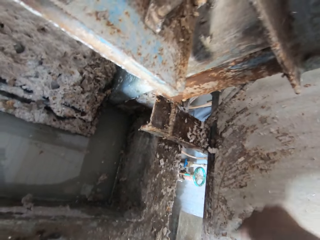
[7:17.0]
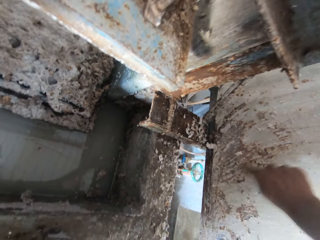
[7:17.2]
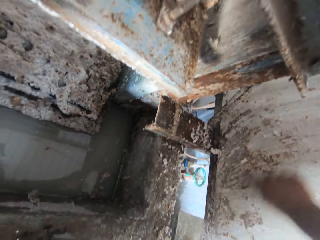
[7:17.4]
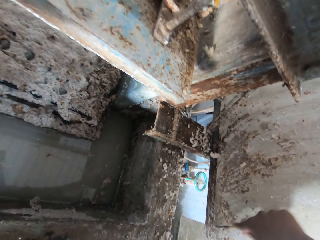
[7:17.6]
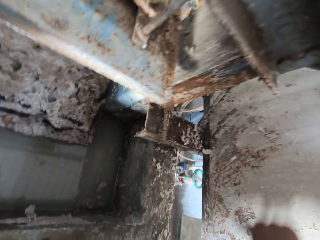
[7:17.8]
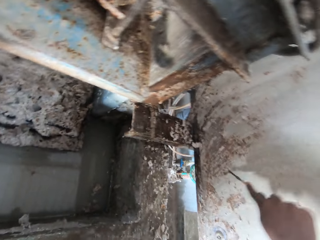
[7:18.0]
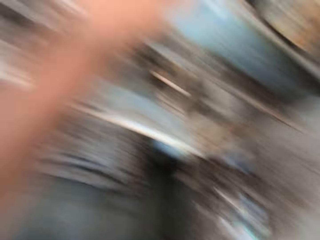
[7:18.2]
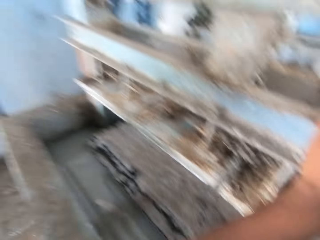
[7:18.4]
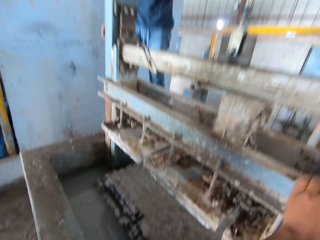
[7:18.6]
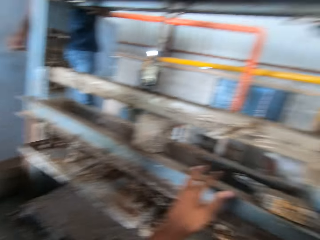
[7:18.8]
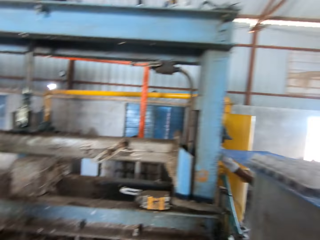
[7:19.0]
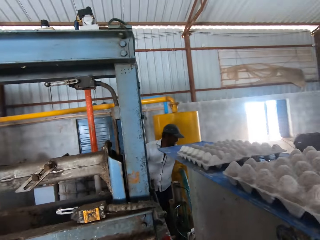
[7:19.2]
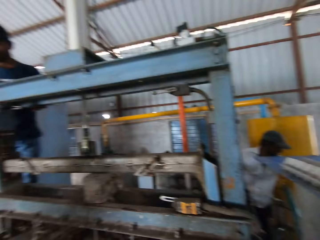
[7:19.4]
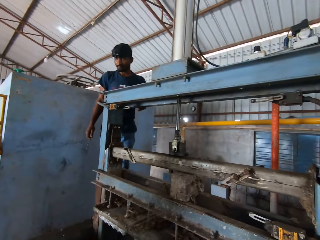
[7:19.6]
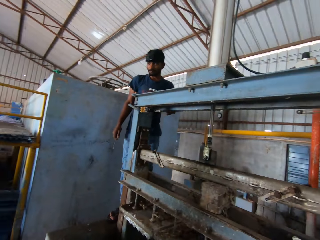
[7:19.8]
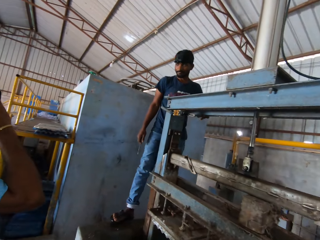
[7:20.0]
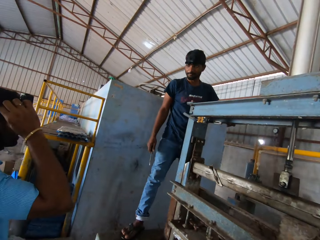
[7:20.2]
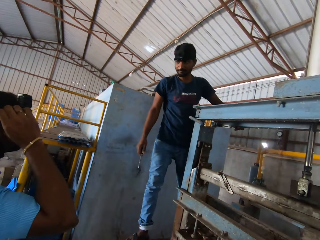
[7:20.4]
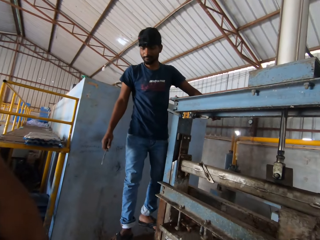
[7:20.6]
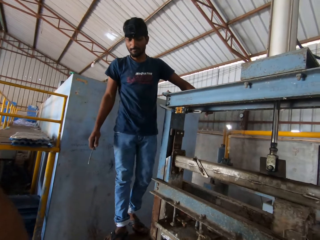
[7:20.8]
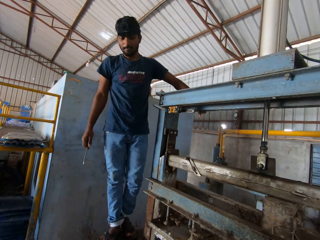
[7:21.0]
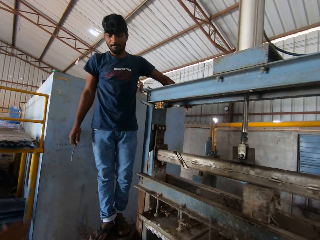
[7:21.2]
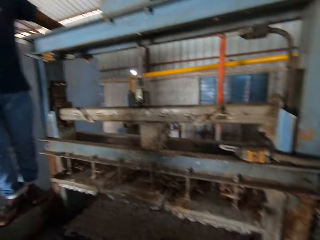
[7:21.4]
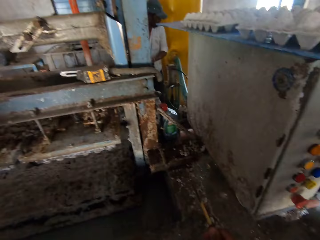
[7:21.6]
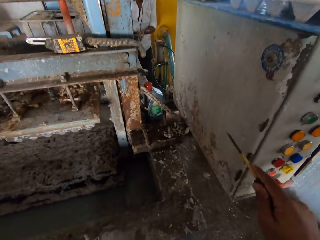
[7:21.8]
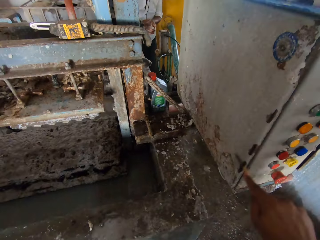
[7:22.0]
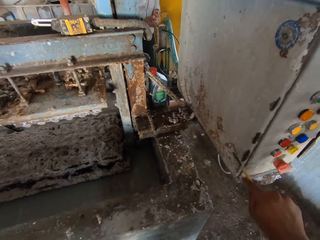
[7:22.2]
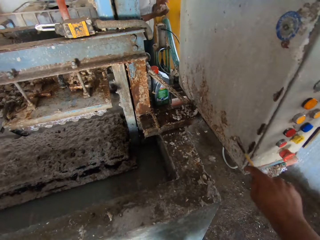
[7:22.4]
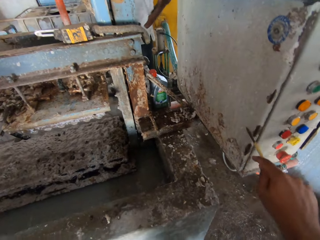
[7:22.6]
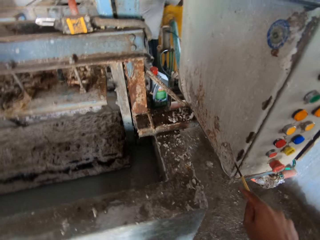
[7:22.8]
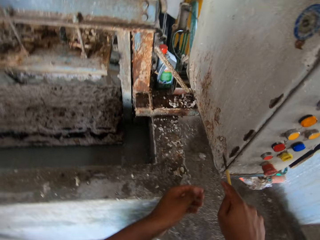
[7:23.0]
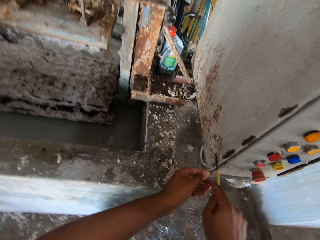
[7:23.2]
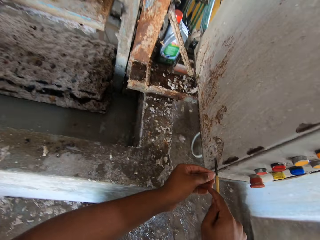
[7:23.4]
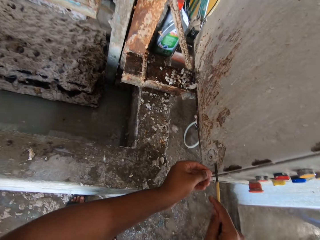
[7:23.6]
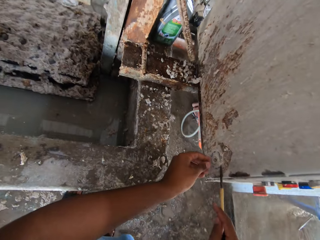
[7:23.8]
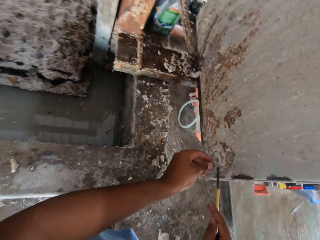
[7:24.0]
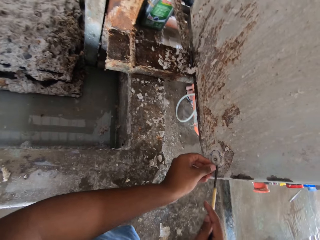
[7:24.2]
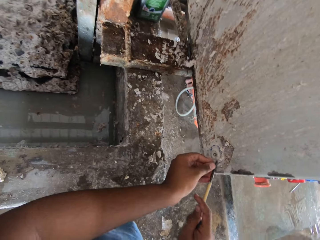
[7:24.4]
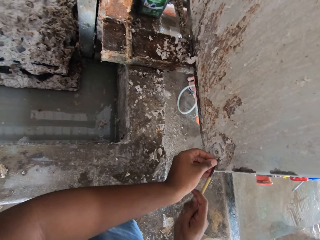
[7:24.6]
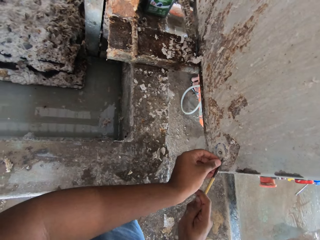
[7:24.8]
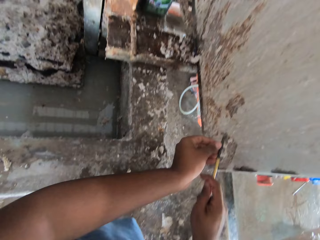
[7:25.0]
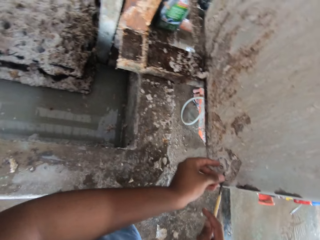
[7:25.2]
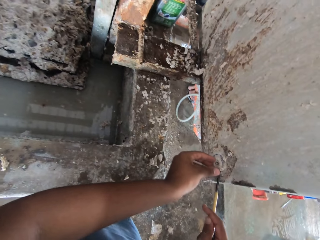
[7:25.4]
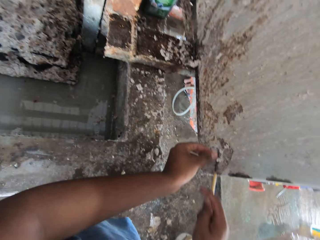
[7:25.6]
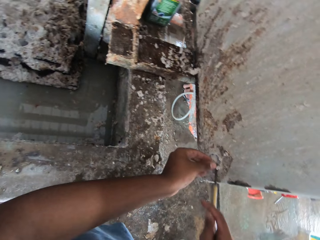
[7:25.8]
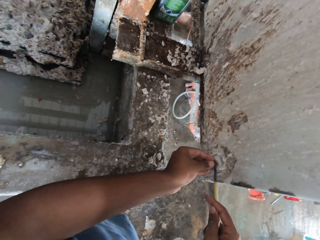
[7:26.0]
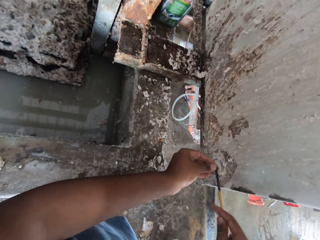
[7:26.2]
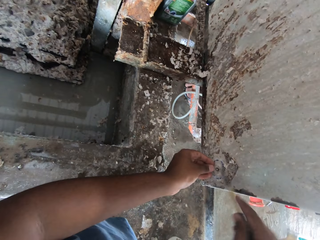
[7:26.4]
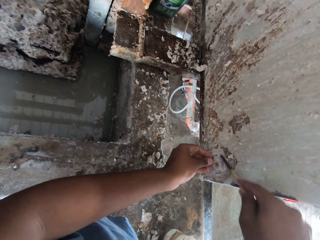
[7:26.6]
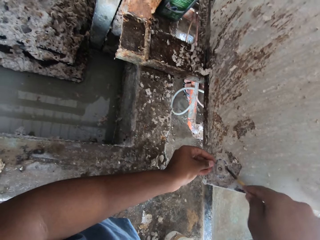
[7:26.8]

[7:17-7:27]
The camera wearer looks around a room. They look at a person. Another person walks around a machine. The camera wearer scrapes off rust scales from the machine.

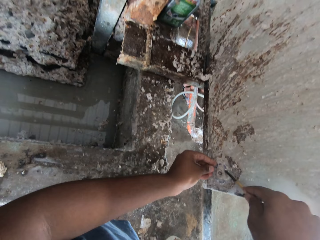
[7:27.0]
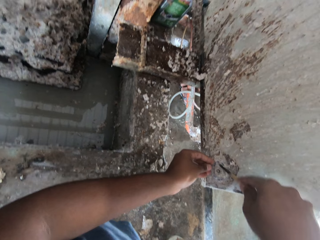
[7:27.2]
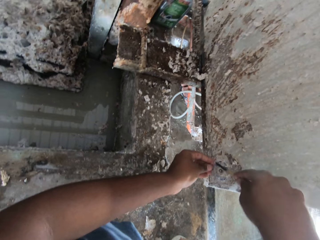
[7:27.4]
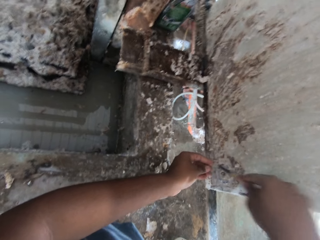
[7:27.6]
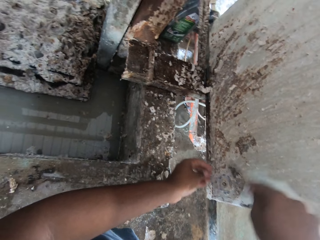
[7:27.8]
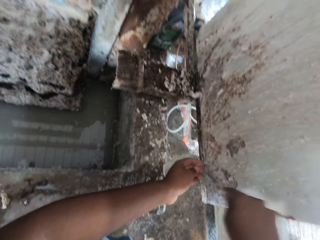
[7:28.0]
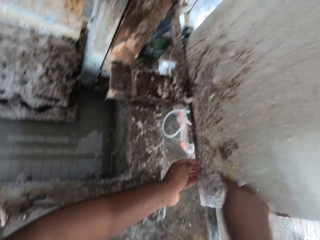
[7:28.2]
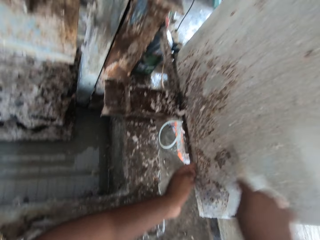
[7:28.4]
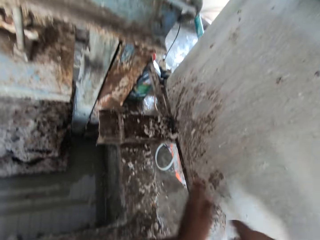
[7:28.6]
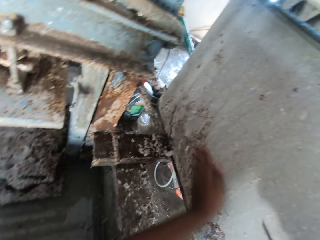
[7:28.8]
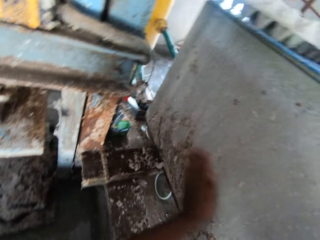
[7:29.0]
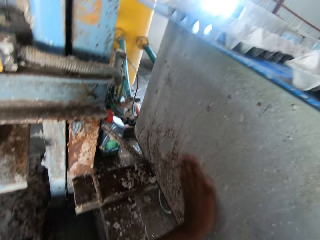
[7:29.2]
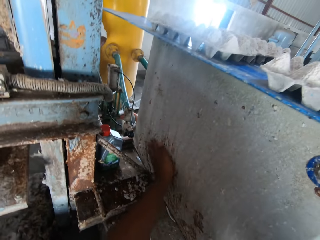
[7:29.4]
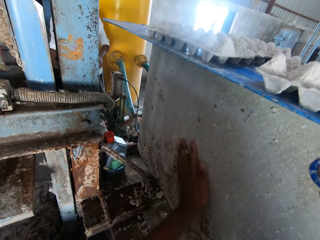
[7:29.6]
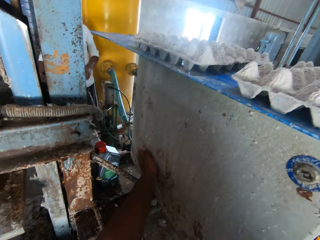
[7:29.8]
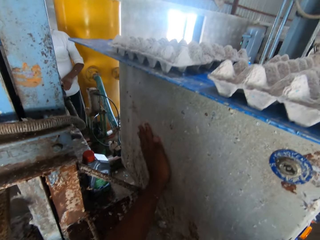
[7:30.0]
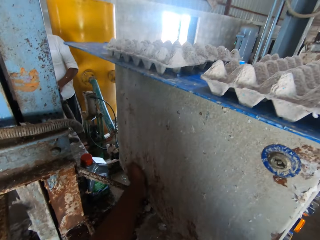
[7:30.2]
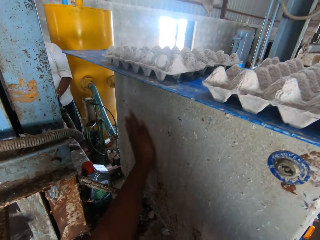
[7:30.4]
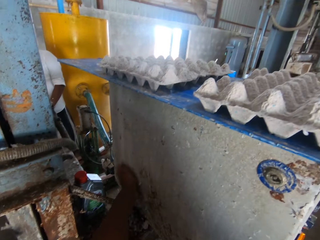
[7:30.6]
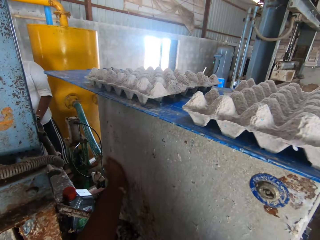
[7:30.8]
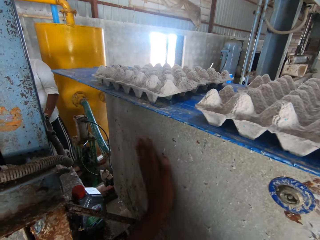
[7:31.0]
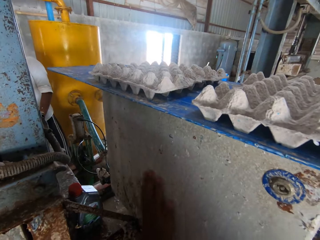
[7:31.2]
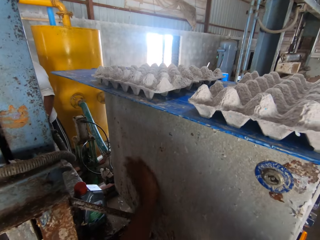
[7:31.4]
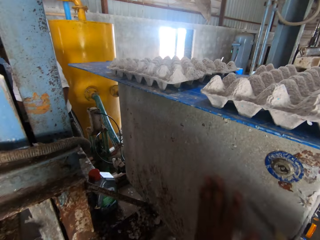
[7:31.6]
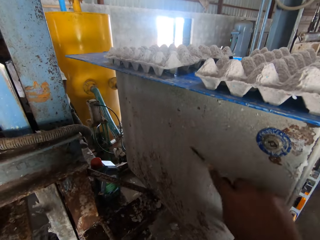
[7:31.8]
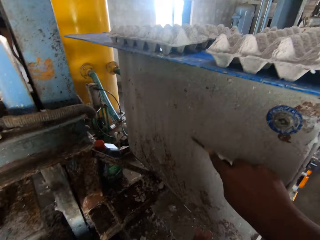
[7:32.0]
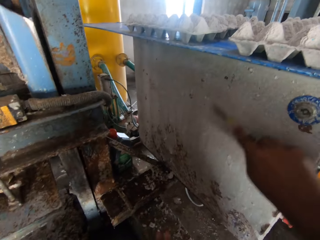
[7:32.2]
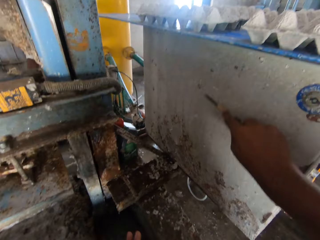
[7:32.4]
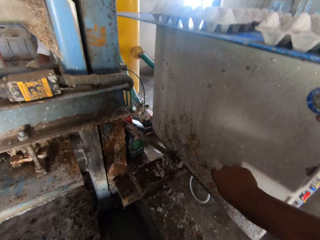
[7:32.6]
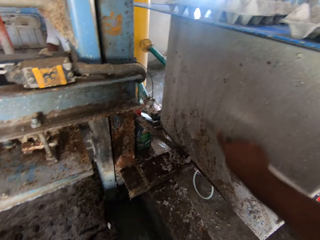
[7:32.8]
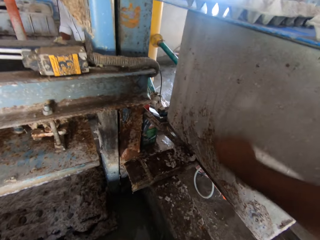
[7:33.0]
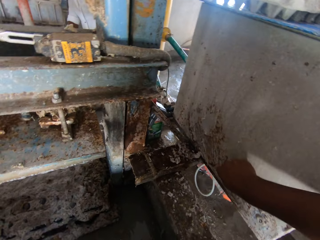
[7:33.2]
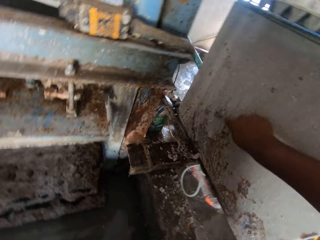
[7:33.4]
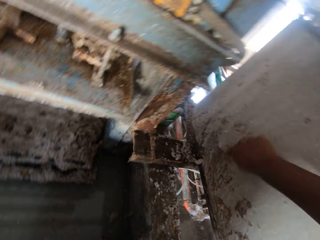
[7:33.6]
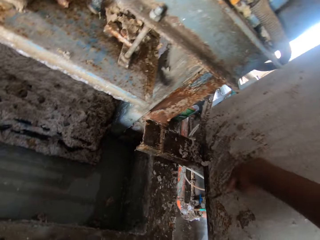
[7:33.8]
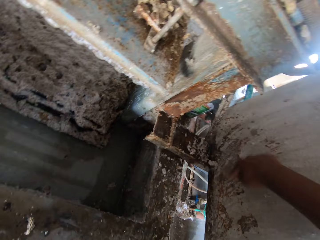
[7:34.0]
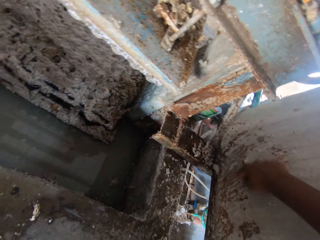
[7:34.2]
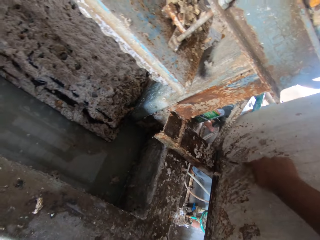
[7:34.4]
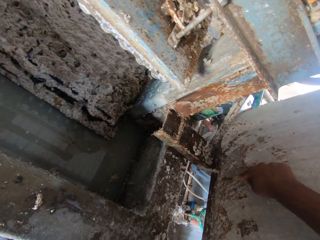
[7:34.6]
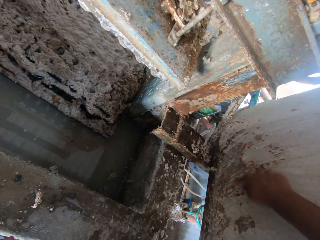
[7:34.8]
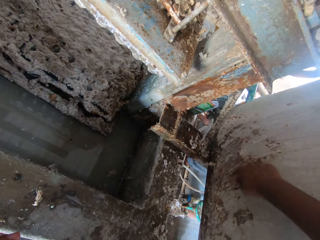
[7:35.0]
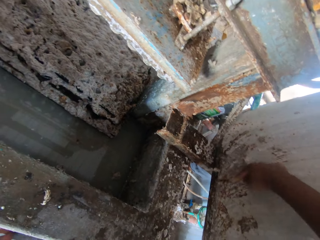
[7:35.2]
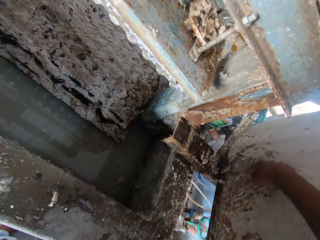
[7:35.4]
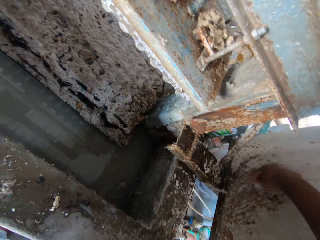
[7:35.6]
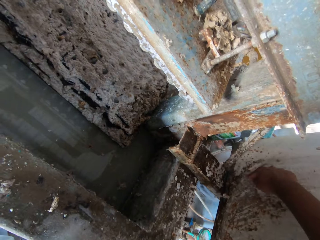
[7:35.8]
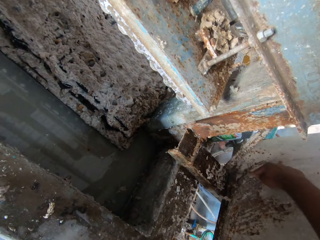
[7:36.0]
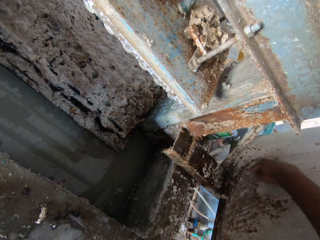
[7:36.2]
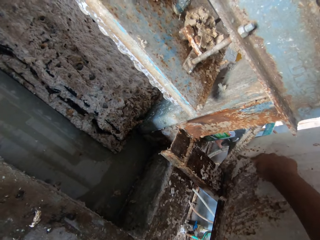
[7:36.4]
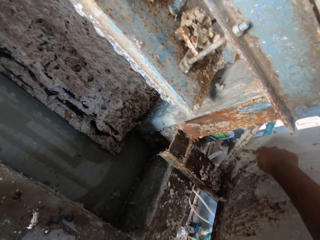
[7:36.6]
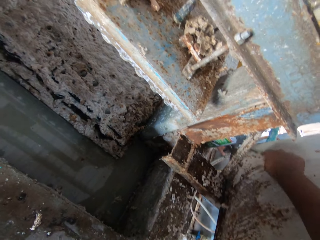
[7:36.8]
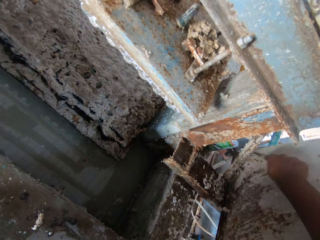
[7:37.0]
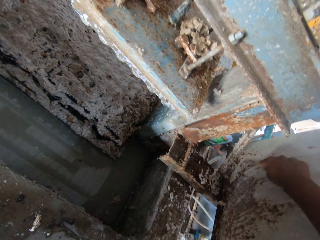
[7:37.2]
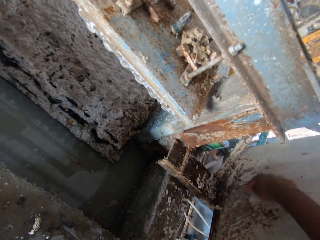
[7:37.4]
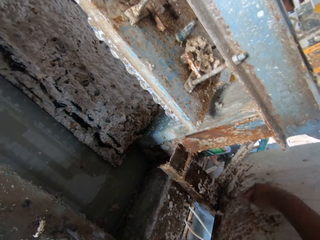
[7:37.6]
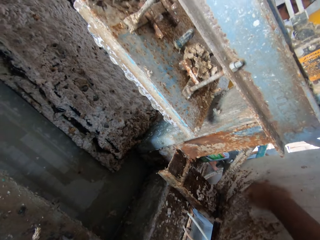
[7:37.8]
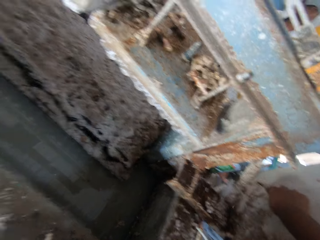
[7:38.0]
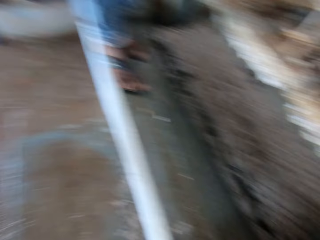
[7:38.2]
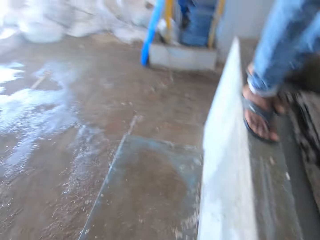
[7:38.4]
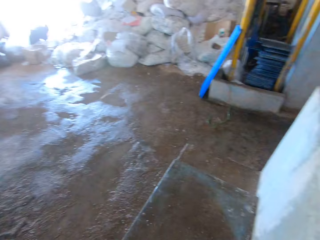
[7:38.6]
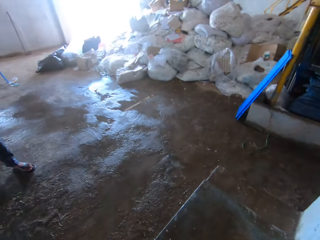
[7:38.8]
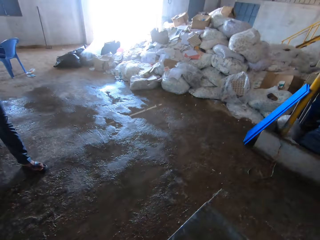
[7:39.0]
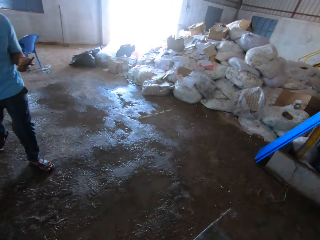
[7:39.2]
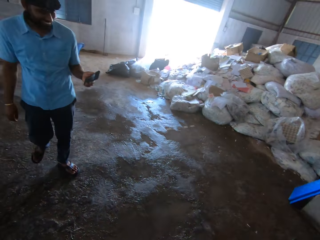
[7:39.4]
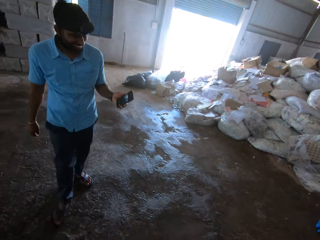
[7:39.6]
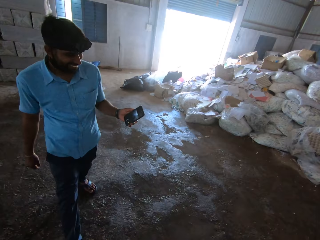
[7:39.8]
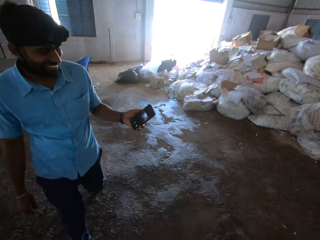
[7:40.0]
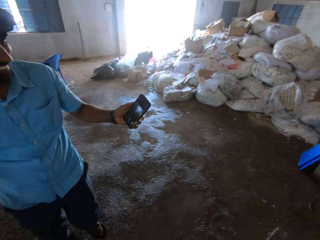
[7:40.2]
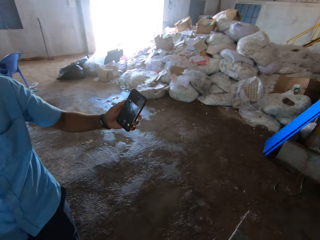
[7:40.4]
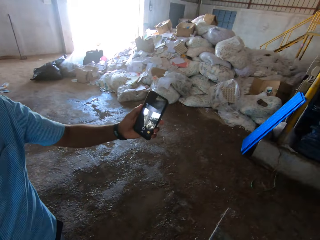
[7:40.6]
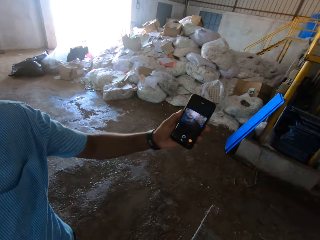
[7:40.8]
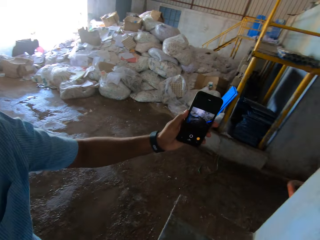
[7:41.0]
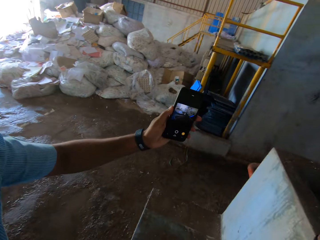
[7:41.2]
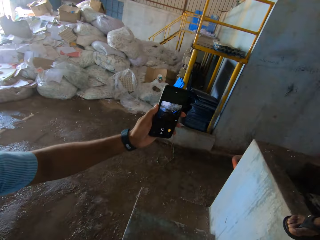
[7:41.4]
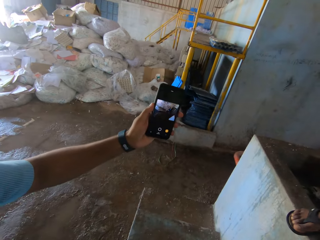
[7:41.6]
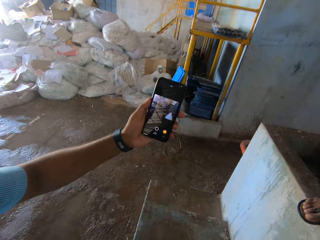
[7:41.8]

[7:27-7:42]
The camera wearer rubs off rust particles from a machine with his hand. He scrapes off rust scales from the machine. He looks around a room. A person walks to another person. The first person looks at his phone and shows the other person the phone.
